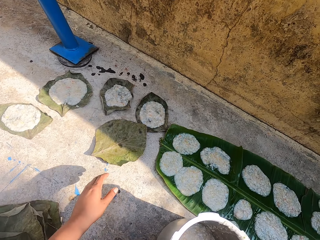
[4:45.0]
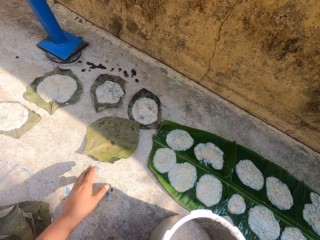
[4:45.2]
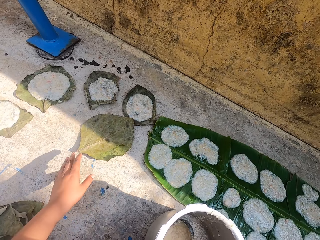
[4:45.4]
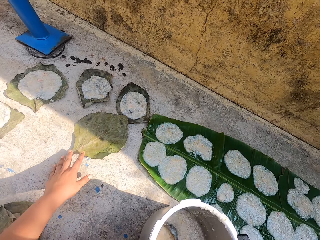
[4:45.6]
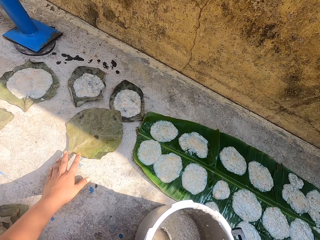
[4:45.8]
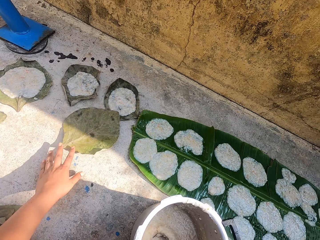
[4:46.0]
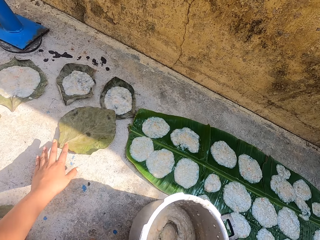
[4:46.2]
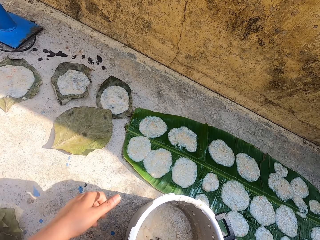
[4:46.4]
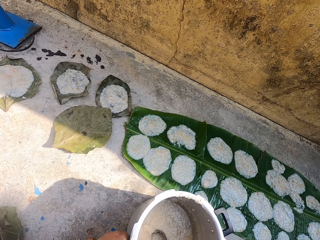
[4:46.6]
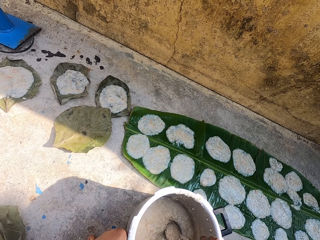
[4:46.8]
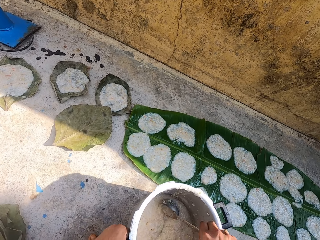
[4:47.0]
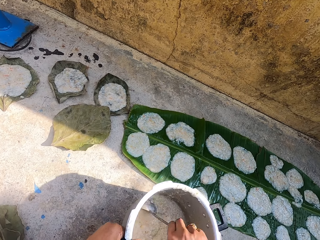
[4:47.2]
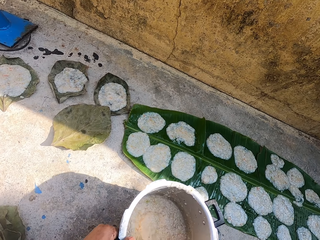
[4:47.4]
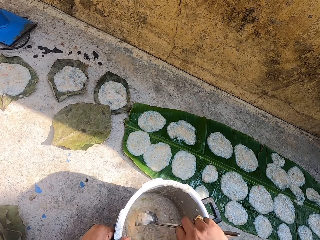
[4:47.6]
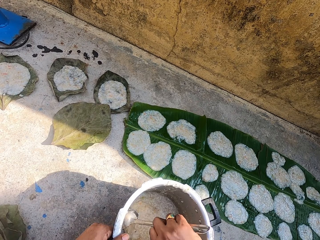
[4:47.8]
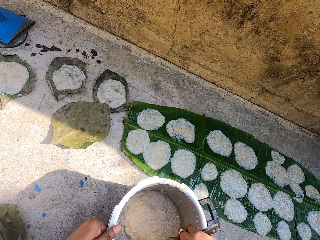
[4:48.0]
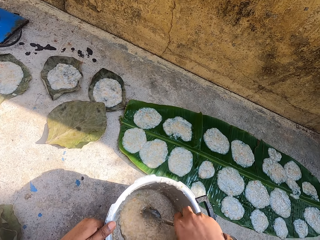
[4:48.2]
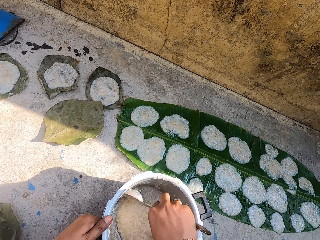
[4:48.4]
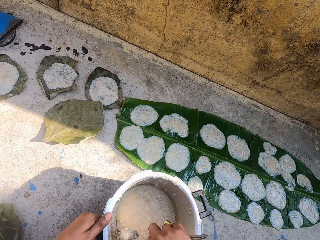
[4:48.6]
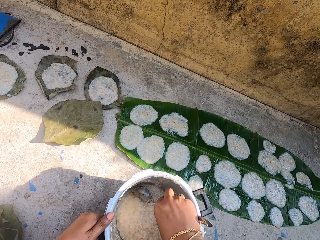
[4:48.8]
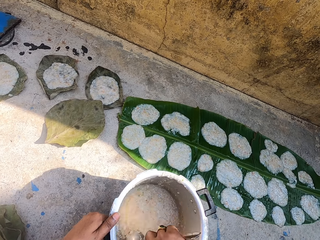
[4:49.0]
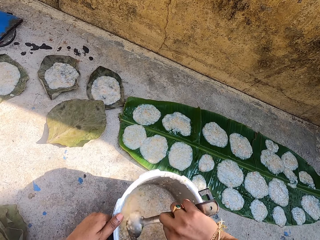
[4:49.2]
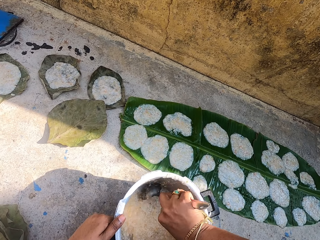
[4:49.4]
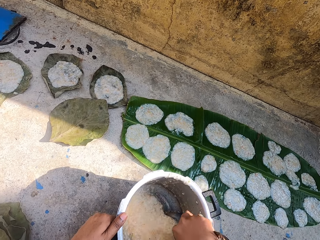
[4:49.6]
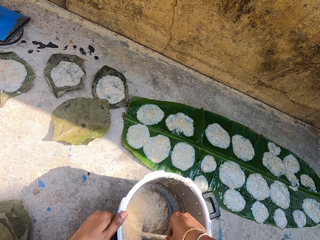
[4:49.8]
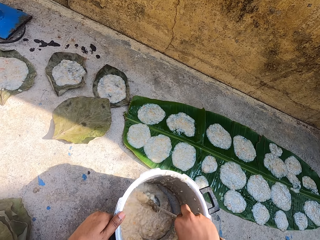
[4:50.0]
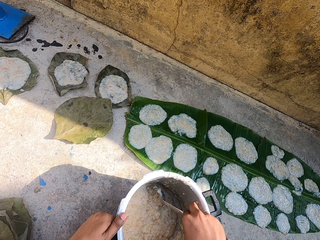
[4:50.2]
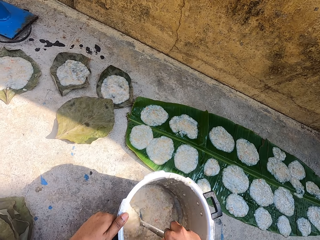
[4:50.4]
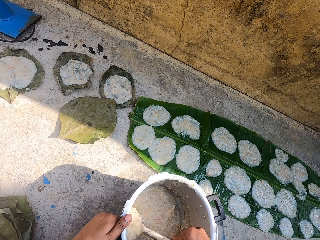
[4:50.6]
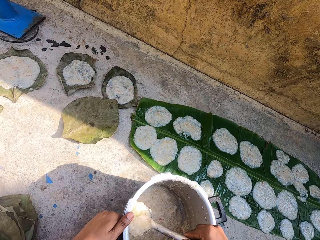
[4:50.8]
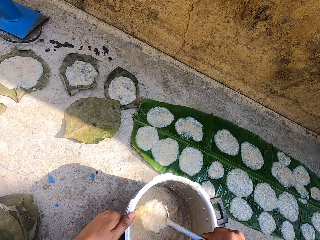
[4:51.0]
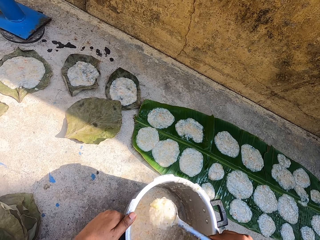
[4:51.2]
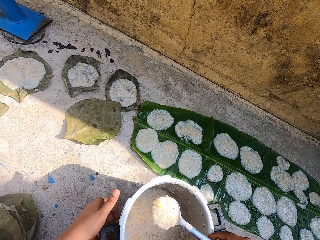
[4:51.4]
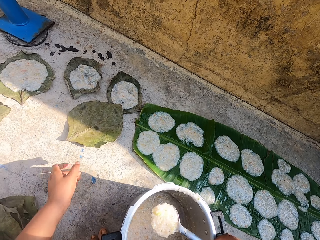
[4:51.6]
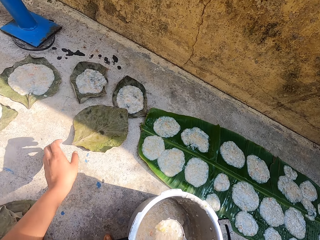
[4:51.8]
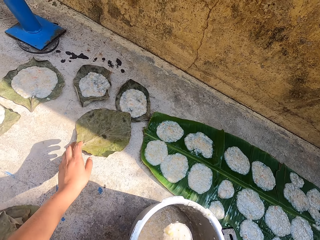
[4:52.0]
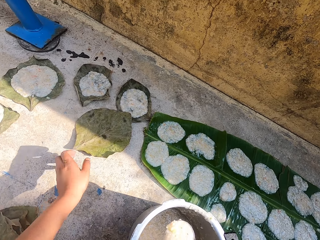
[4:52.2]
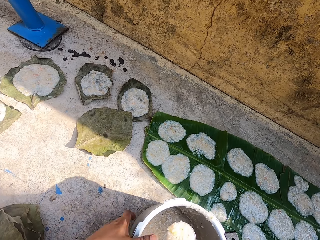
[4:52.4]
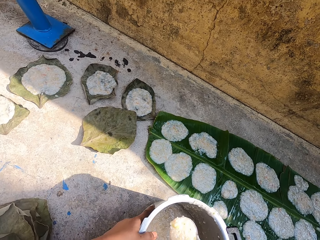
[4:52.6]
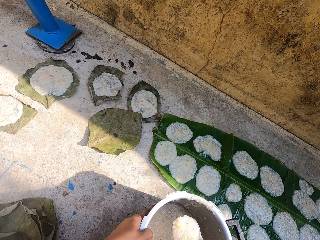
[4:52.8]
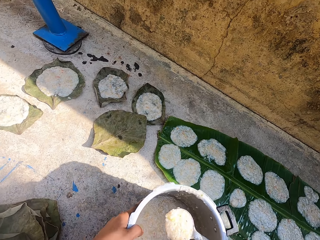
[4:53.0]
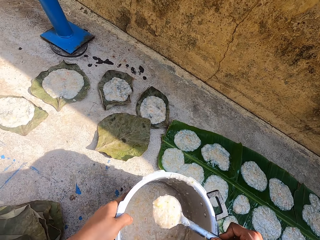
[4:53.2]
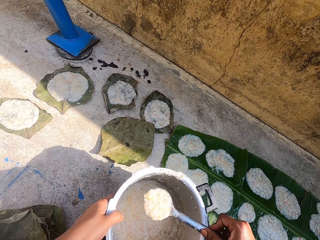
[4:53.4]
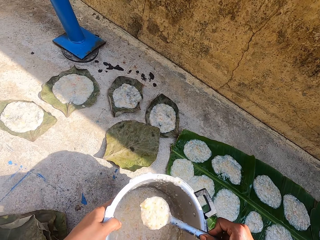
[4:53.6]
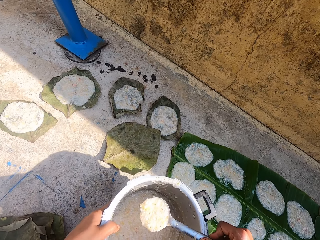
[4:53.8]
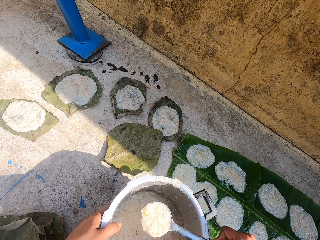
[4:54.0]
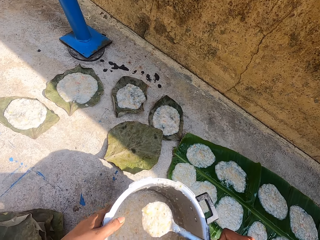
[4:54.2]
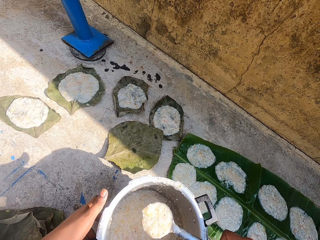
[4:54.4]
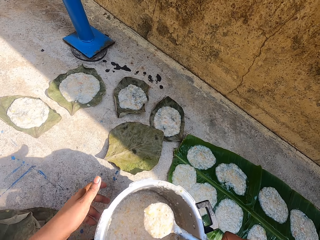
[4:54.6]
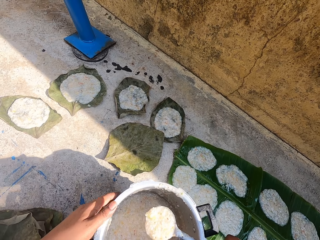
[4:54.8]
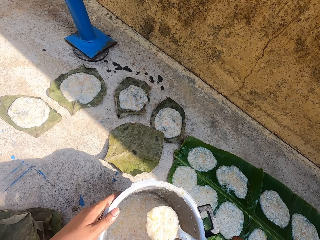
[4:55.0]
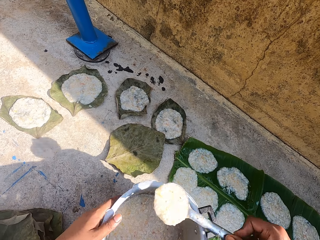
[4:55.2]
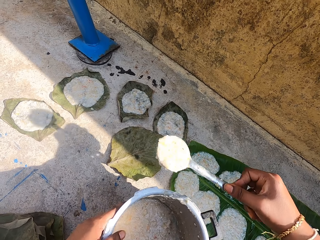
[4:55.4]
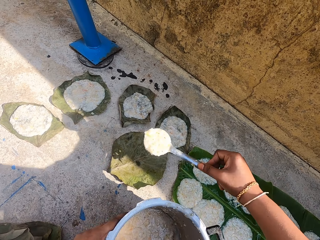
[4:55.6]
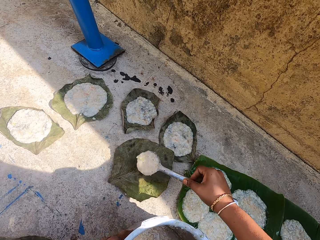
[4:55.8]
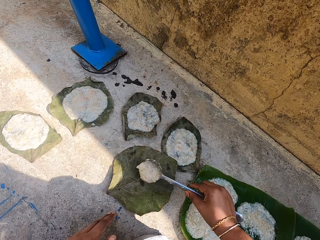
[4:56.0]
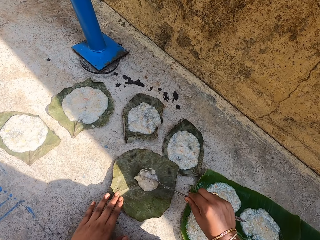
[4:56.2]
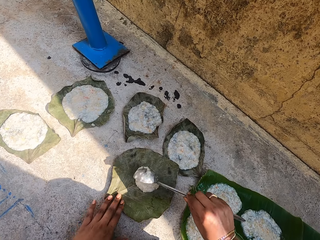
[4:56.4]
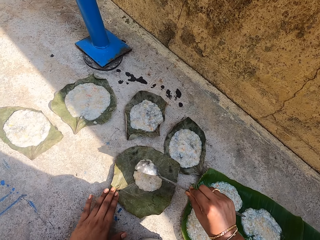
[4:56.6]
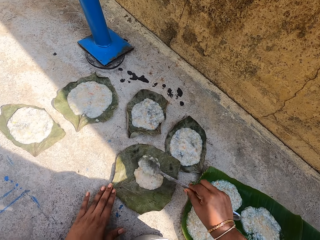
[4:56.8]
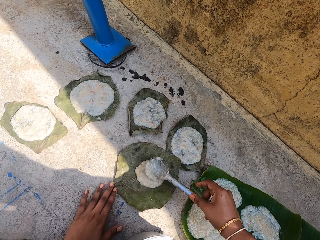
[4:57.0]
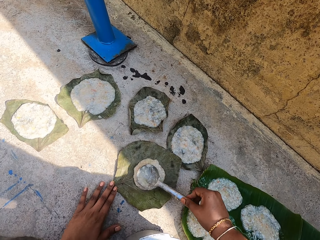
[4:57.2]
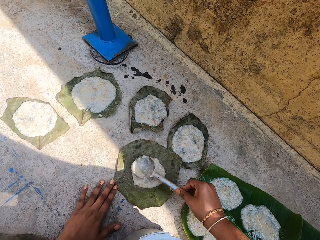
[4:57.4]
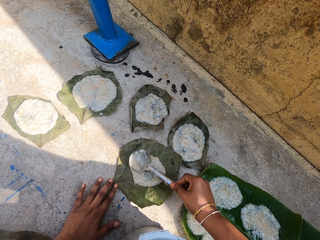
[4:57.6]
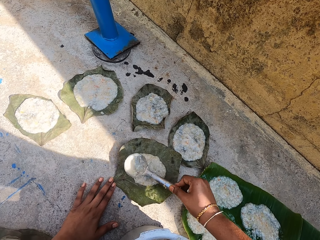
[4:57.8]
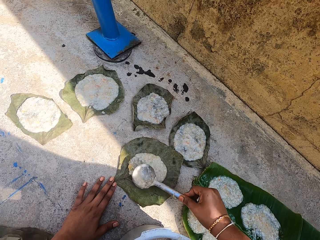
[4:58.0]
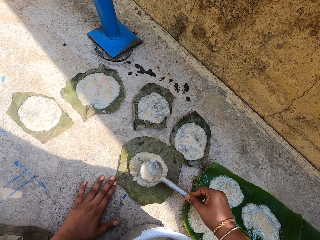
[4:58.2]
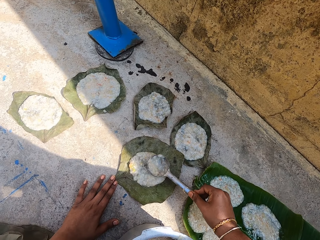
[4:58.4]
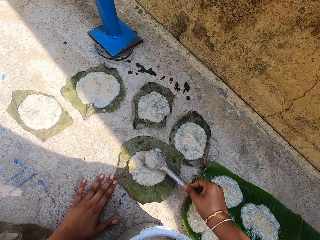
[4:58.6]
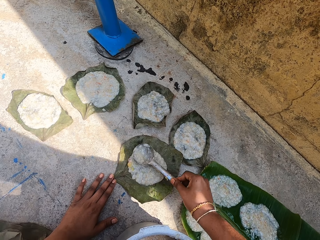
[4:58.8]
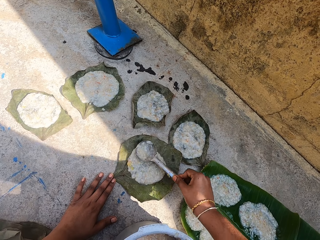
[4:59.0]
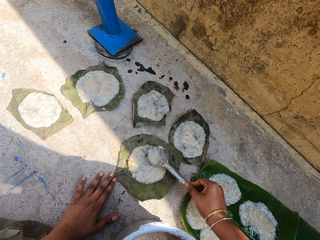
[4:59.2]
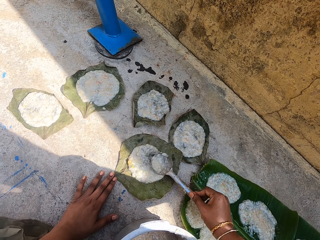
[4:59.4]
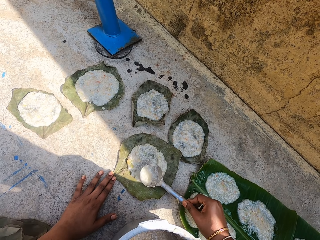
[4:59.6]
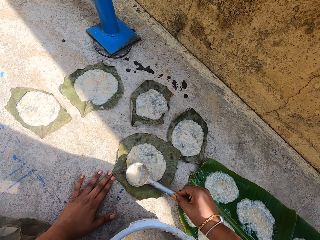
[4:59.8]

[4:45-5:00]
The camera wearer holds a leaf on the ground. They stir something in a pot with a spoon. They scoop the food in the cooking pot with a serving spoon. They move their hand. They move the cooking pot on the floor. They put the food on the leaf on the floor. They spread the food on the leaf on the floor with the serving spoon.

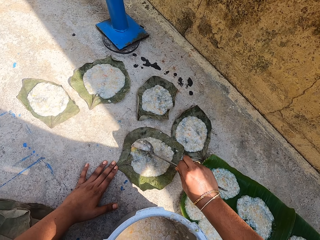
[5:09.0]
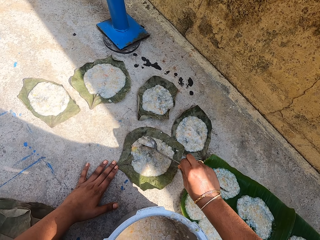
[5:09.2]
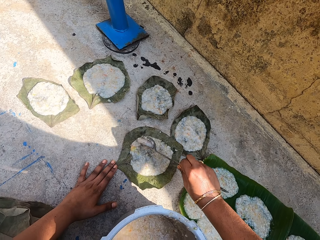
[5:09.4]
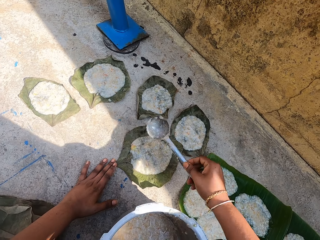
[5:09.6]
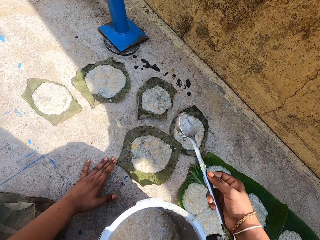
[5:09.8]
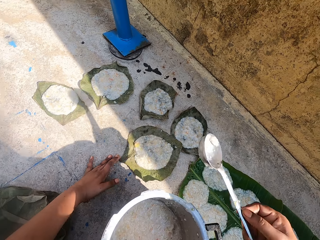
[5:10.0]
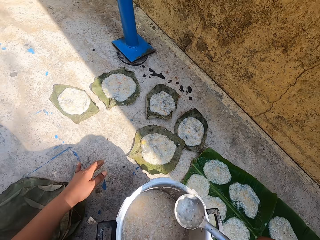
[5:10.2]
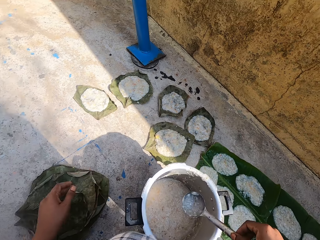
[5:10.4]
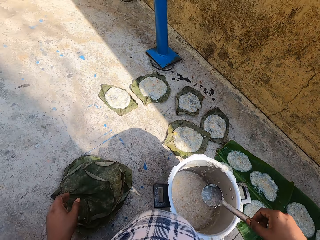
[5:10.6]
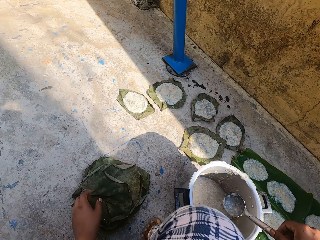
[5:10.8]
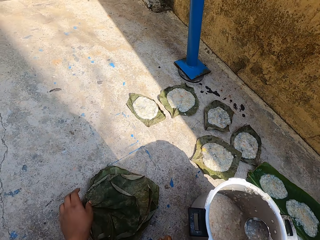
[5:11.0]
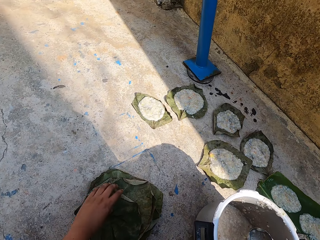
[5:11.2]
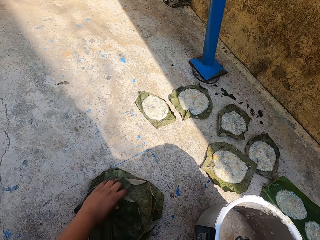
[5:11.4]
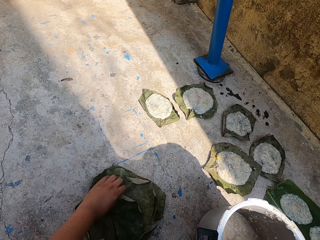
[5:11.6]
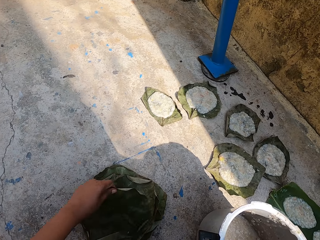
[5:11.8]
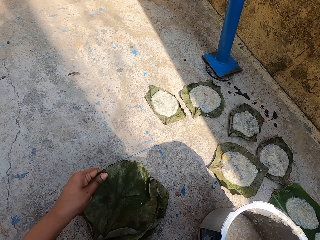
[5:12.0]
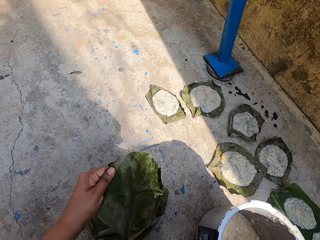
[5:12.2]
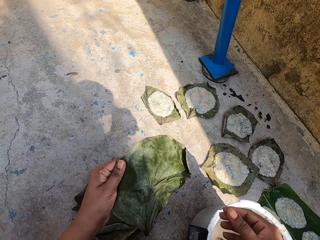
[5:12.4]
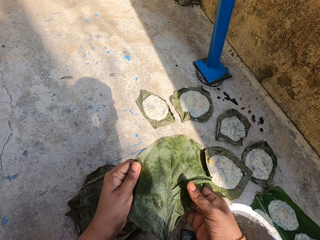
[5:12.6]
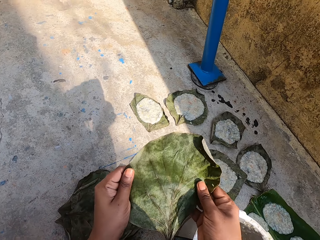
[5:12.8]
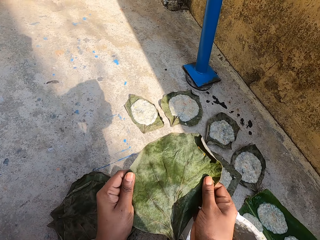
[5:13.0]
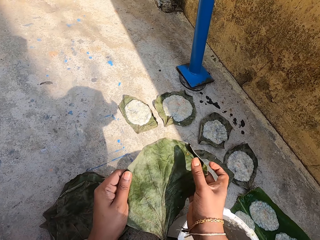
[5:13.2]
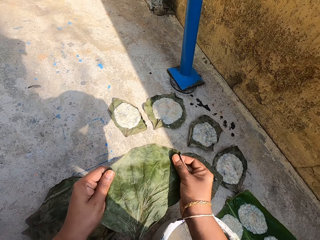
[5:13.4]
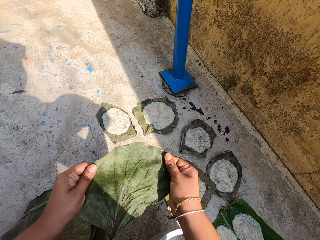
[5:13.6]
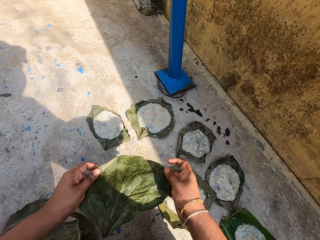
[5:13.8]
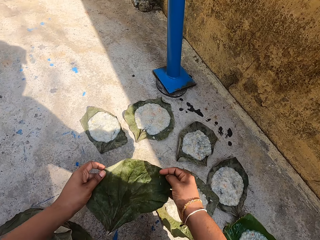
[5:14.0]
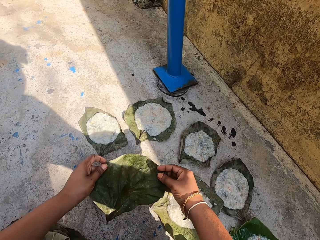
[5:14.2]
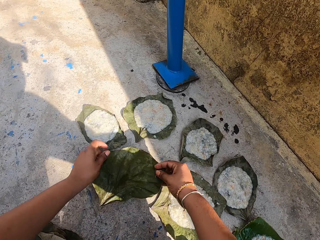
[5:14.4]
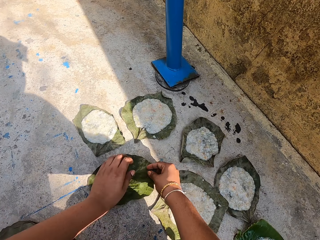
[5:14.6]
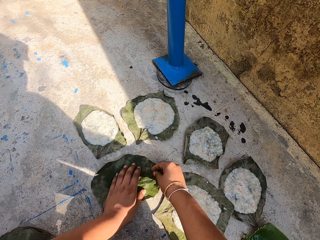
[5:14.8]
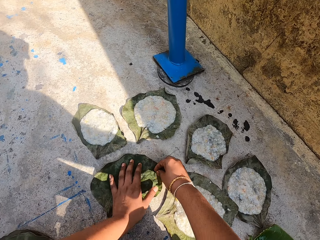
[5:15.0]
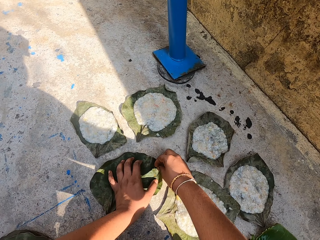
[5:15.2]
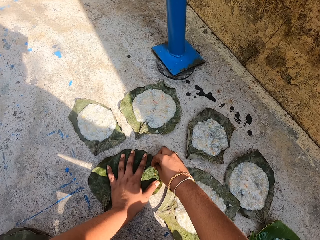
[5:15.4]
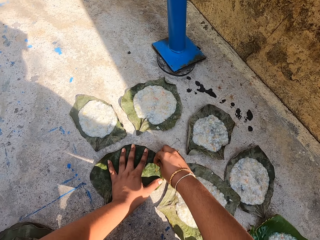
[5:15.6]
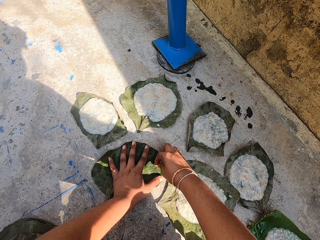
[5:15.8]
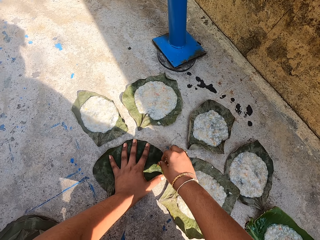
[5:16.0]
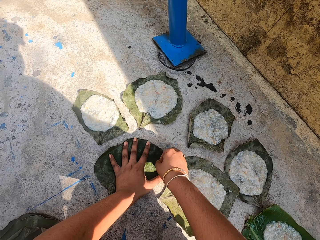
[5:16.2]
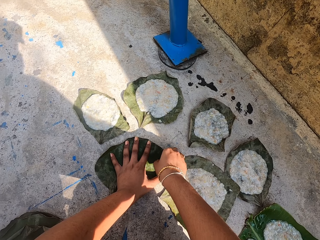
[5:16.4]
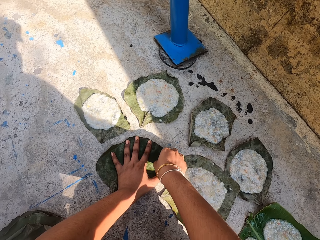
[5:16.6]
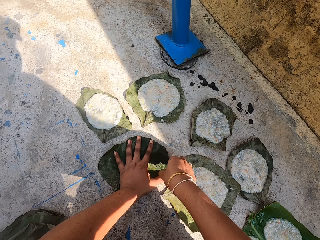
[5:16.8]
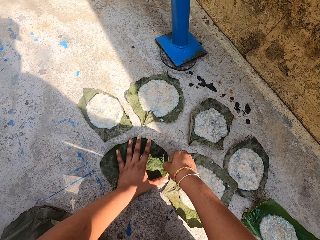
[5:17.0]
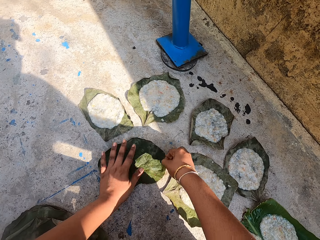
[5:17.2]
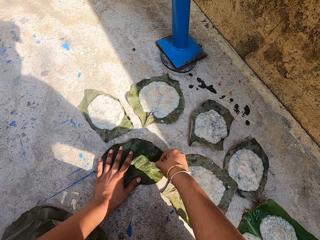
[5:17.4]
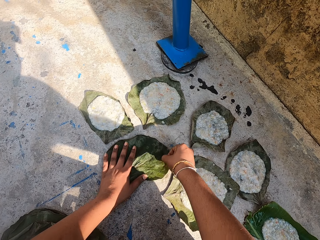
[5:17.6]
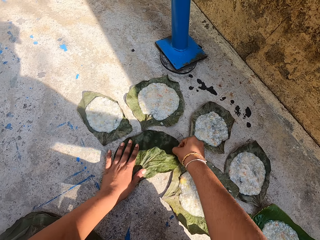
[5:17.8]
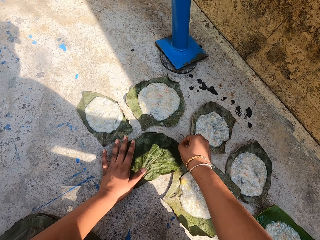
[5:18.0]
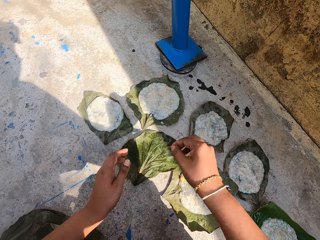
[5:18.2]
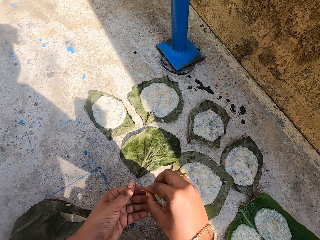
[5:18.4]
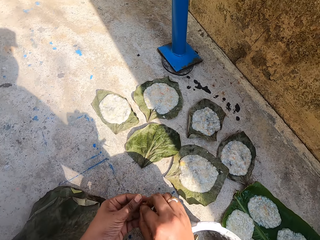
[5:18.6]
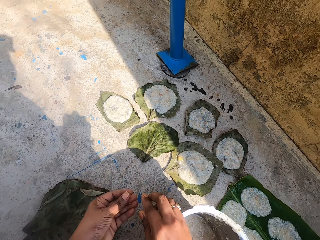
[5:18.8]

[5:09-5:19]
The camera wearer moves around. She puts the serving spoon in the cooking pot on the floor. She picks up the leaf on the floor. She holds the leaf with her hands. She stretches the leaf. She puts the leaf on the floor. She picks up something on the leaf on the ground. She moves the leaf on the ground.
